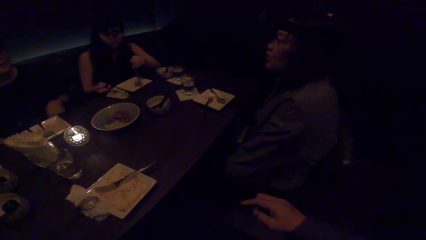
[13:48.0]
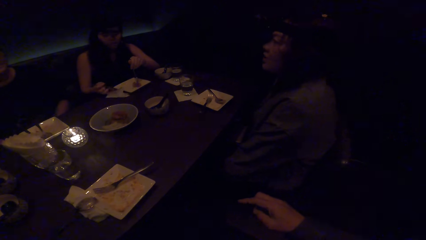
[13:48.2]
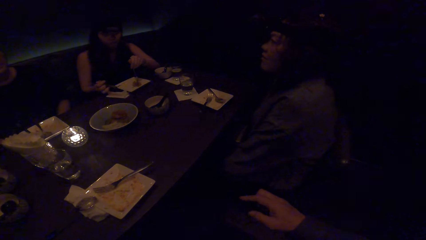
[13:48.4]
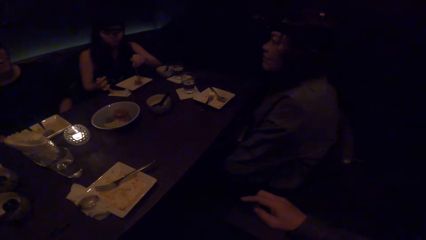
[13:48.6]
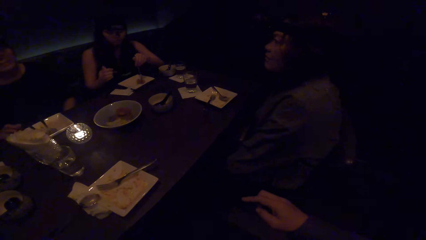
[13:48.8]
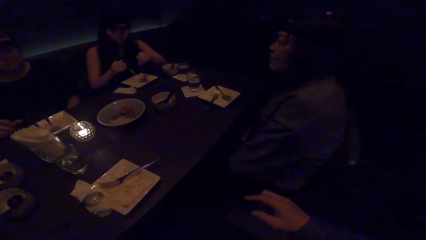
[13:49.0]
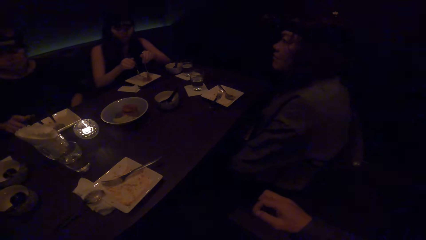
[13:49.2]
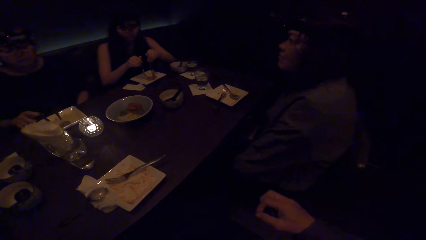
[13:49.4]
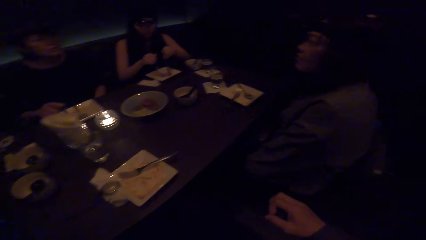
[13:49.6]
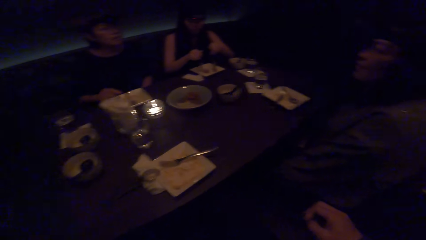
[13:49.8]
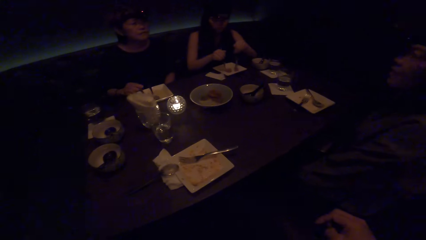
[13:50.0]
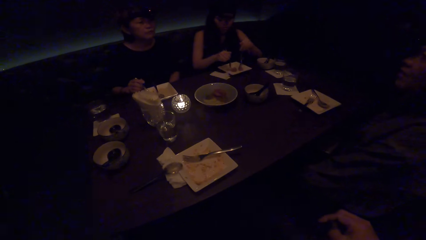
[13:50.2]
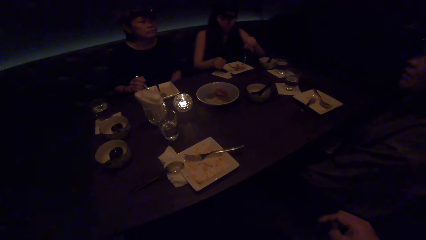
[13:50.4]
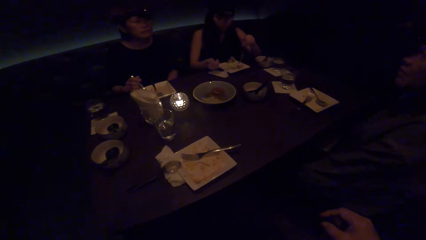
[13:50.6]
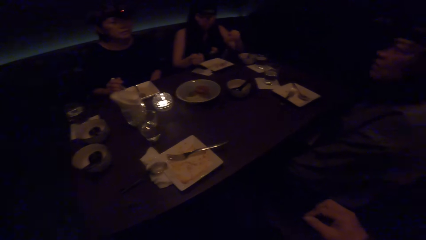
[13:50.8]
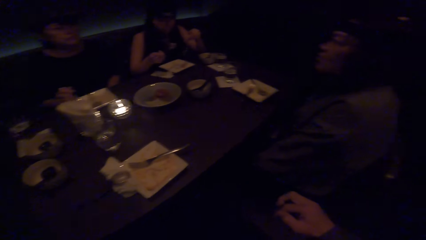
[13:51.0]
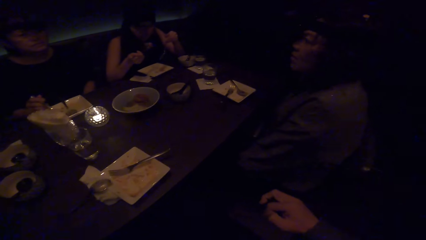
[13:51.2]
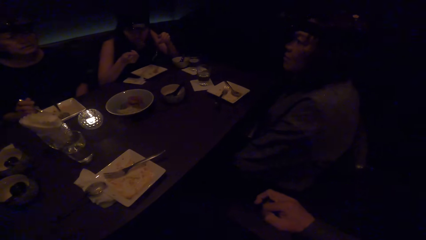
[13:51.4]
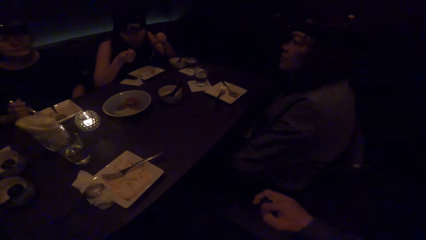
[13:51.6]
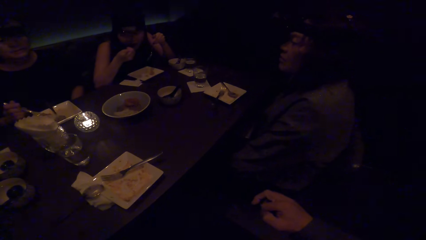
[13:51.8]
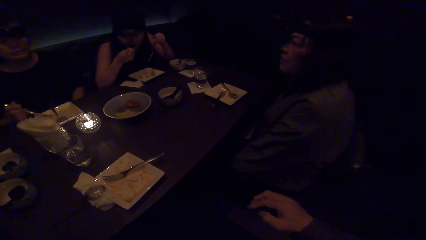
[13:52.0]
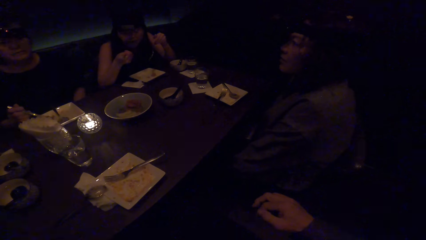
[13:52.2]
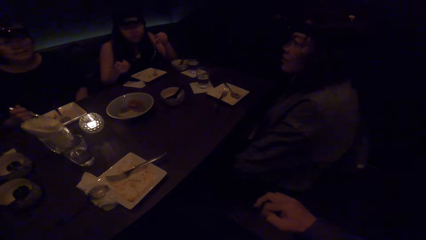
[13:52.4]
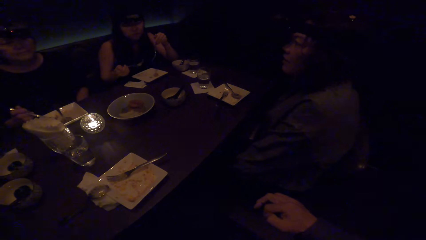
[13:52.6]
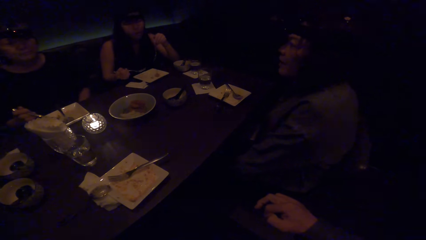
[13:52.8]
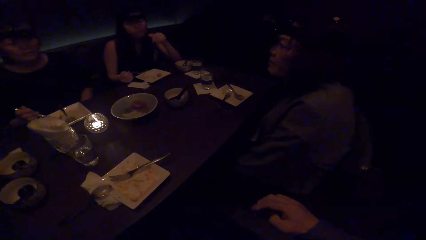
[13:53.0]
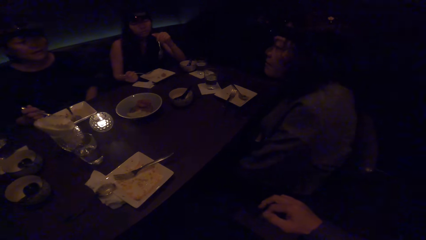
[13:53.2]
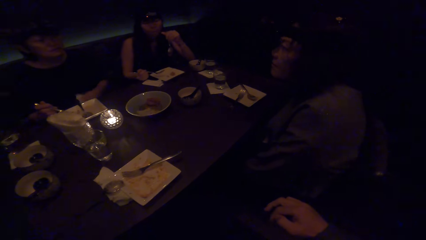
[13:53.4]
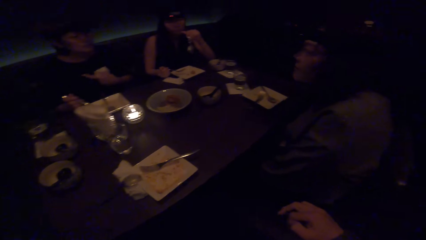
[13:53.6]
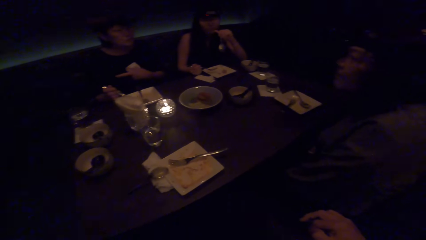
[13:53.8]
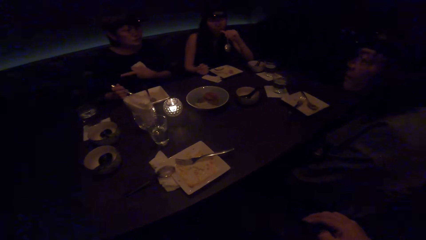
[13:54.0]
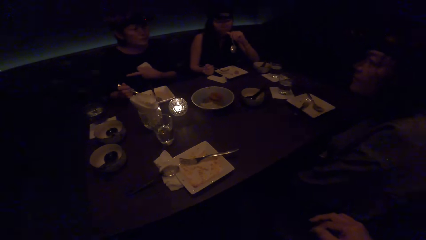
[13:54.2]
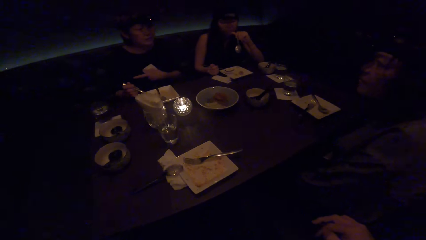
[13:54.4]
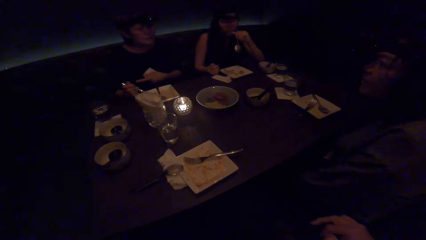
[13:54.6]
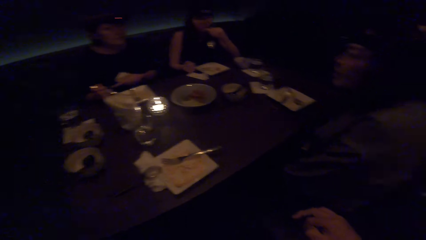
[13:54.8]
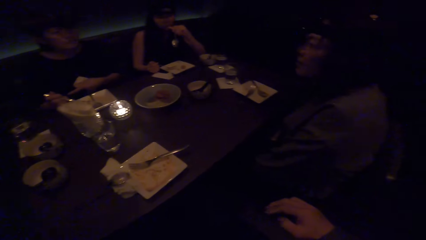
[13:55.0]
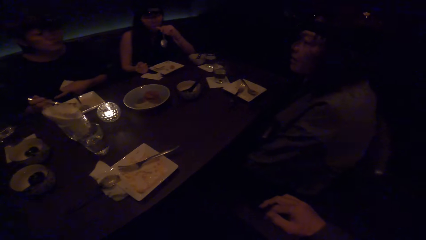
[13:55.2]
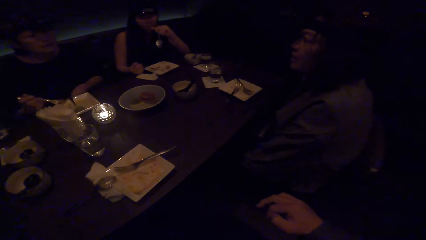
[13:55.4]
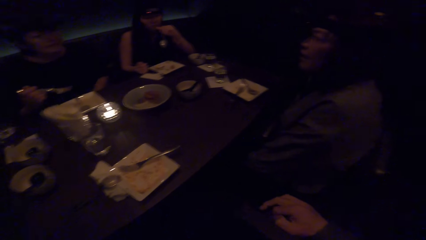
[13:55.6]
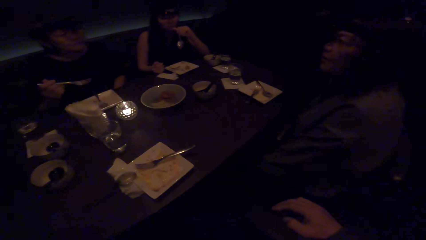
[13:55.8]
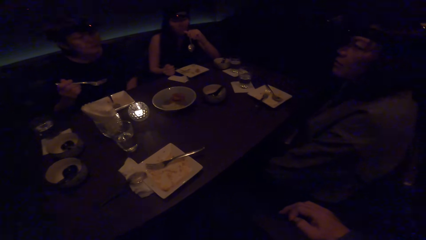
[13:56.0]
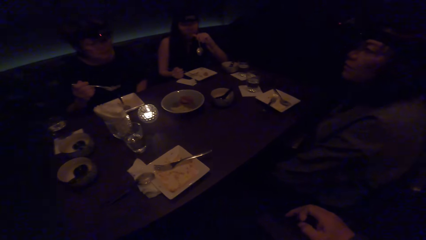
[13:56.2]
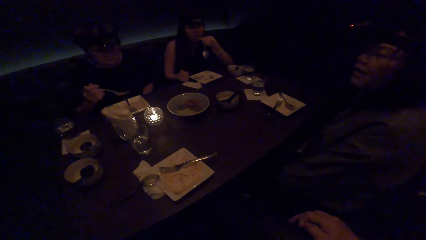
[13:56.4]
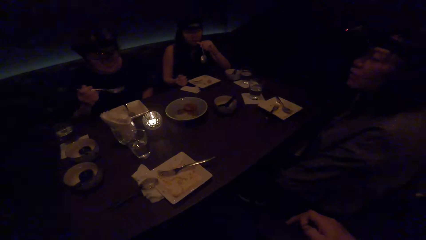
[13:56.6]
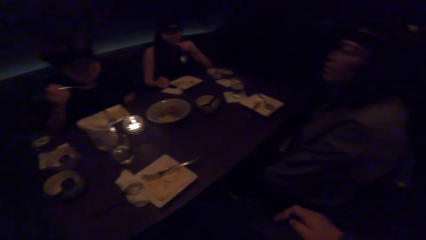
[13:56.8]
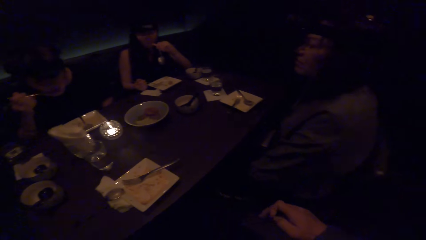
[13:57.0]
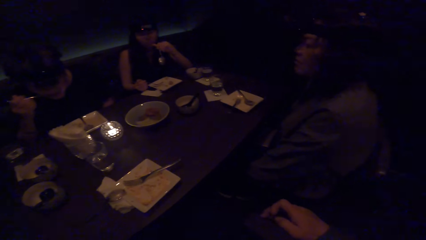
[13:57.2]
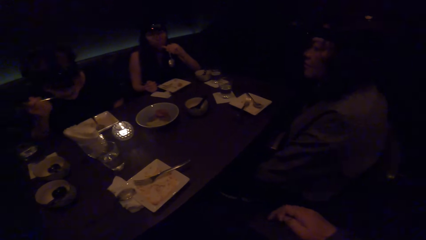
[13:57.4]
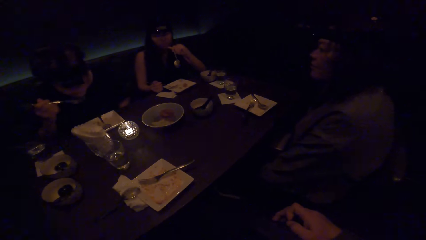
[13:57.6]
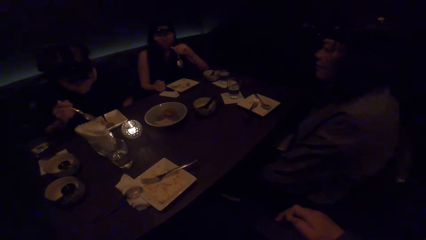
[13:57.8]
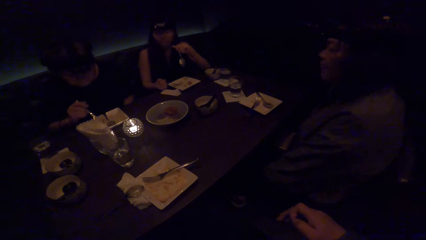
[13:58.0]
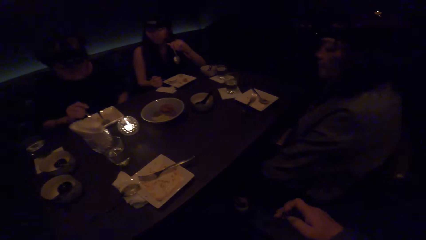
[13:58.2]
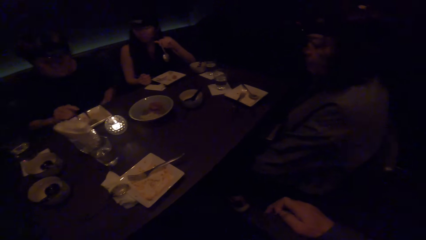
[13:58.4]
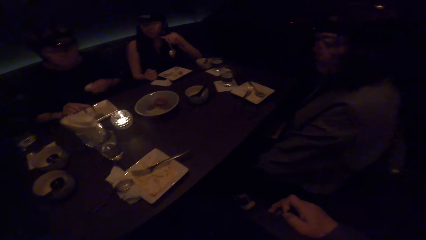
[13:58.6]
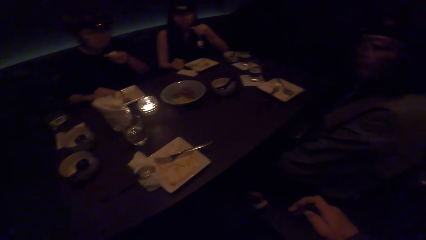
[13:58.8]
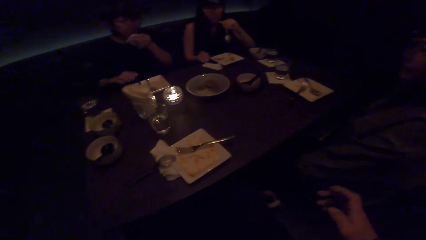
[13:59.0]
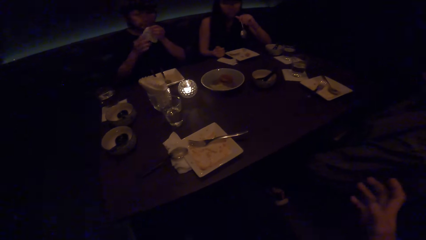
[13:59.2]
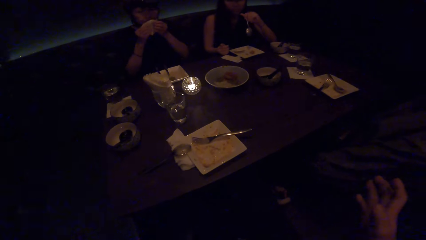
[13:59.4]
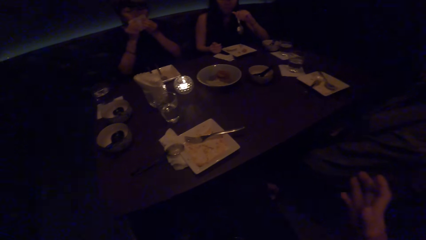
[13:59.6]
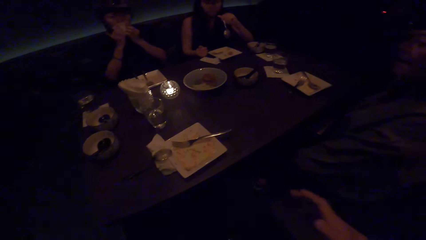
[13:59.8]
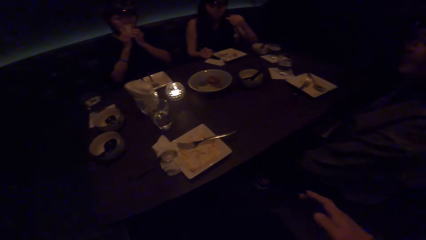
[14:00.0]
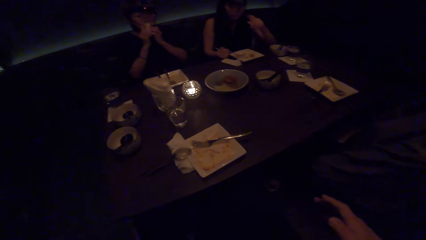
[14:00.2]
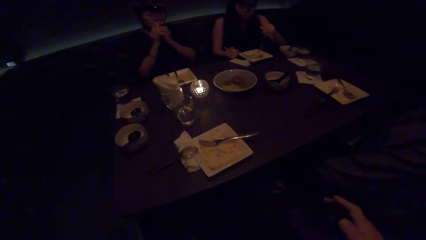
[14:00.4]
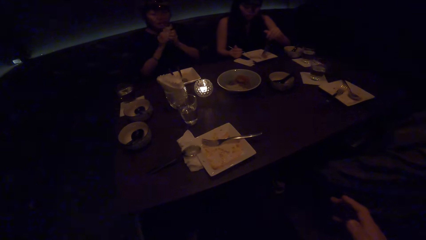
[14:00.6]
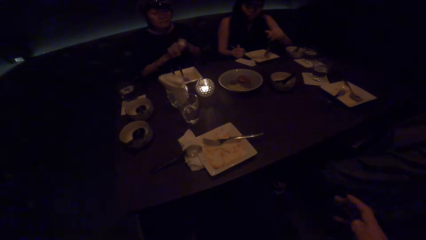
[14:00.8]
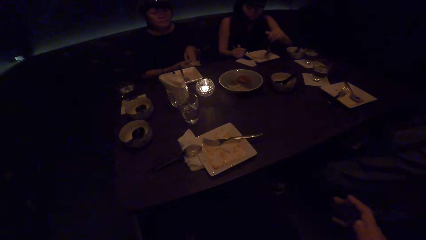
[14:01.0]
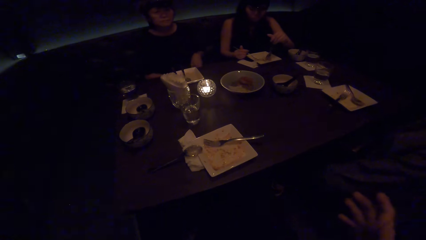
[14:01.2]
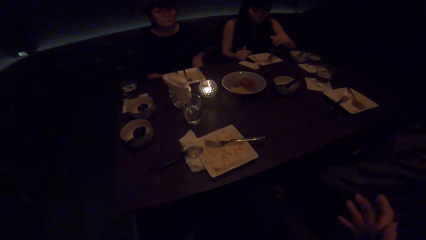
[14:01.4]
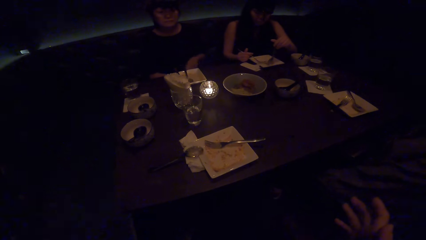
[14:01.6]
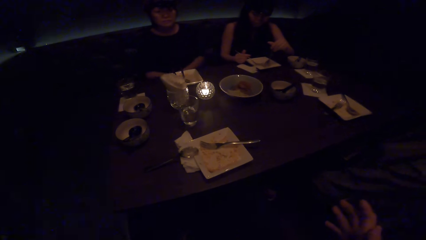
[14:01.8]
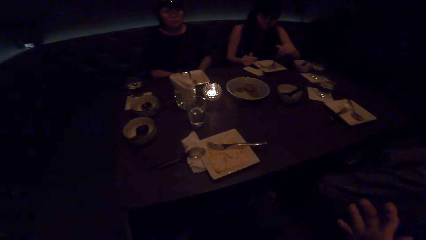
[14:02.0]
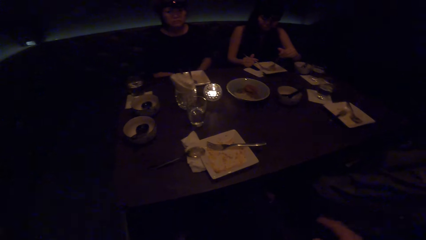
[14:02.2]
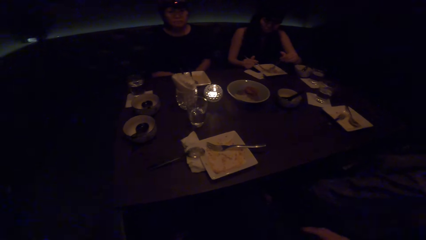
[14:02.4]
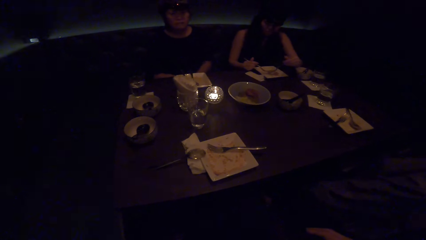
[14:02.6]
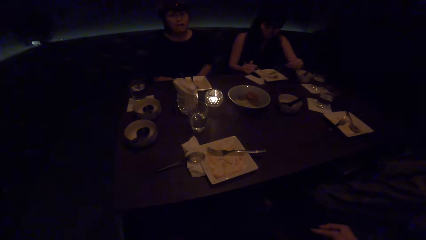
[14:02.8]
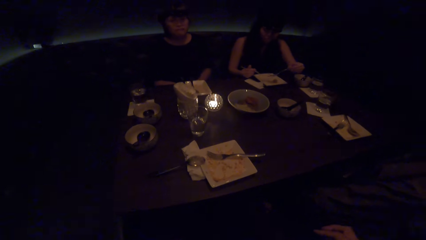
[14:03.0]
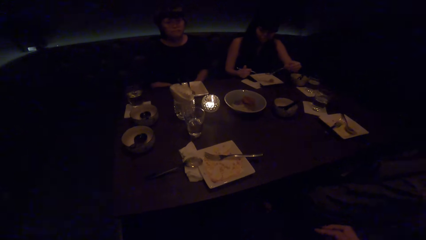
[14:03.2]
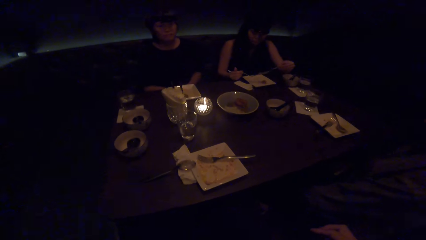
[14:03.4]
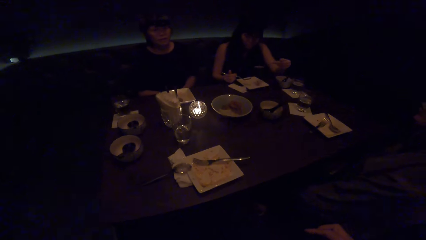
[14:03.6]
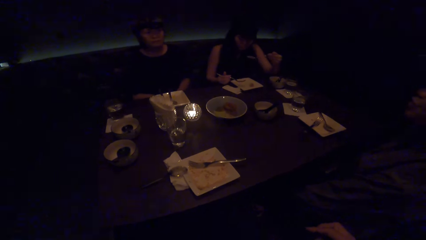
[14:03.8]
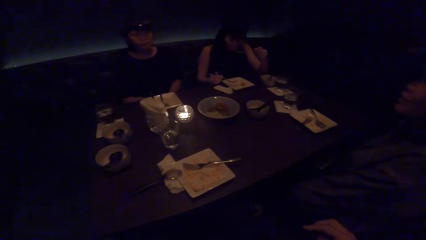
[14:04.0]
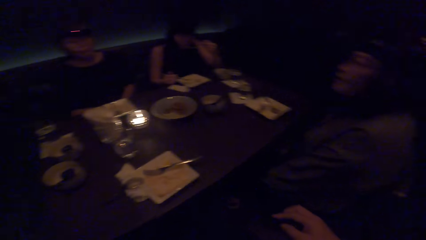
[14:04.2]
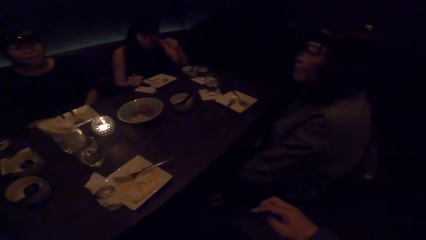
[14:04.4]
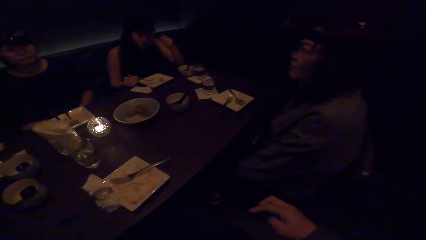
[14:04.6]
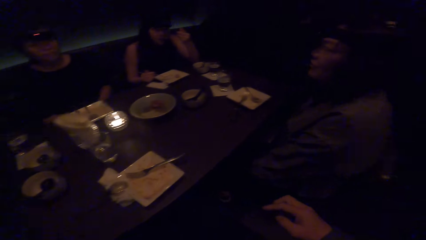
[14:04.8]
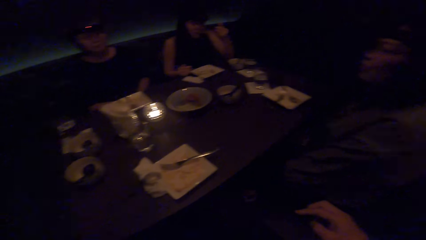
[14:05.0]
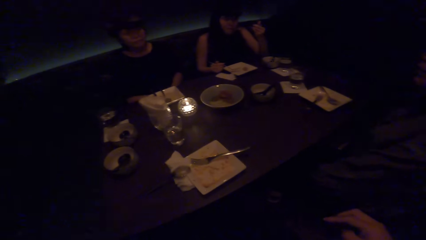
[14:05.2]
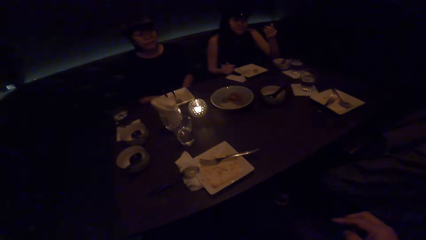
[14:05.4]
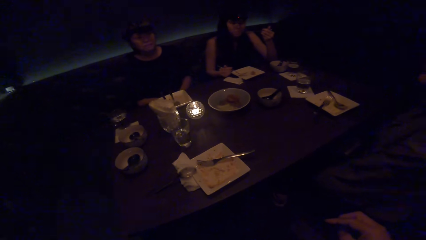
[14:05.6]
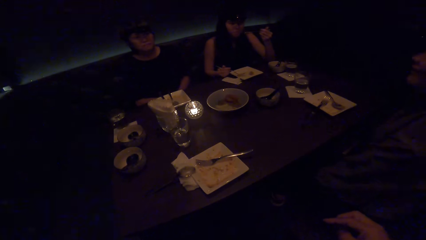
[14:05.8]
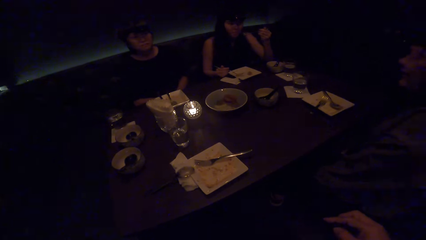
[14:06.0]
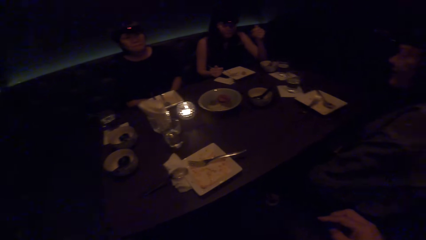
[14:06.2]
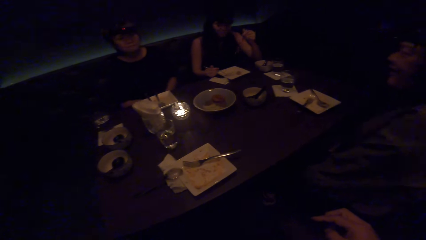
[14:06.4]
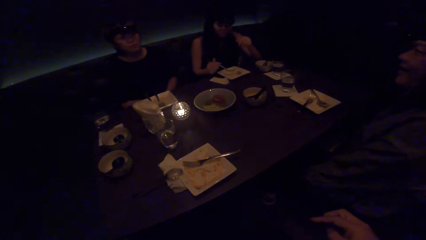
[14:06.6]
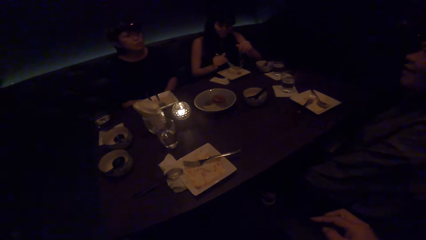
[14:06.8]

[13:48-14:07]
A woman scoops food with her fork. Another woman picks up her fork with her right hand. The camera wearer looks at the colleagues. The first woman puts food in her mouth with the fork. The camera wearer converses with the colleagues. The other woman puts food in her mouth with the fork. The camera wearer moves the right fingers. The other woman drops her fork in the plate. The camera wearer converses with the colleagues. The other woman wipes her mouth with a tissue paper. The camera wearer looks at a woman. The first woman scoops food with the fork and spoon. She puts food in her mouth with the spoon. A woman converses with the colleagues. The camera wearer looks at the colleagues.
